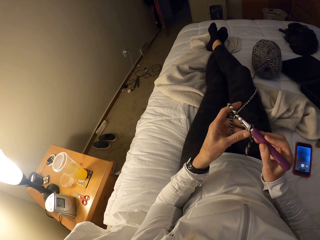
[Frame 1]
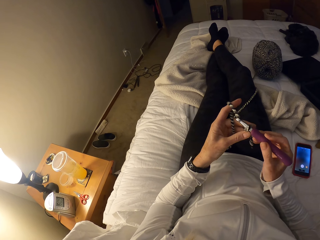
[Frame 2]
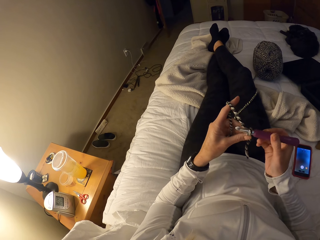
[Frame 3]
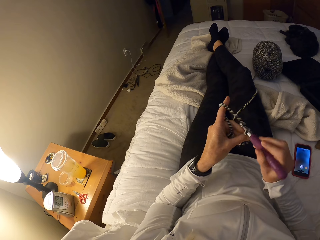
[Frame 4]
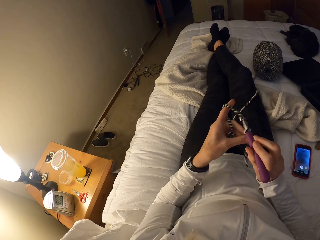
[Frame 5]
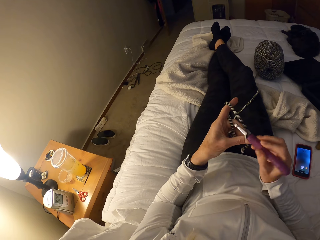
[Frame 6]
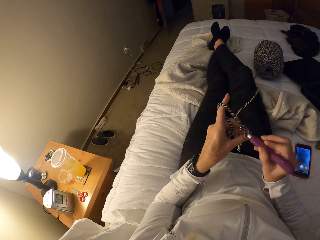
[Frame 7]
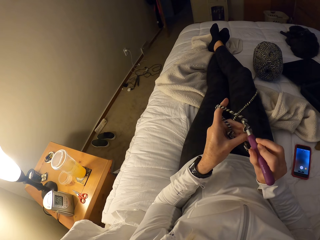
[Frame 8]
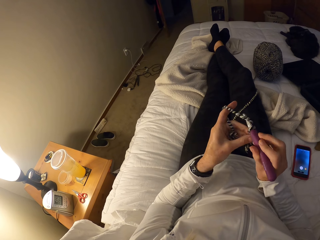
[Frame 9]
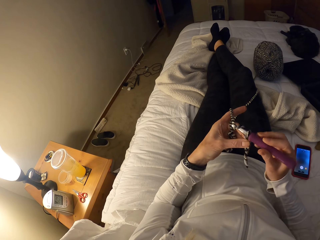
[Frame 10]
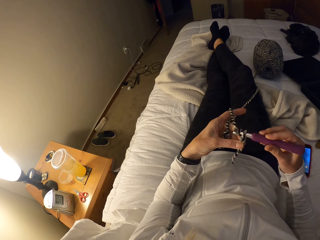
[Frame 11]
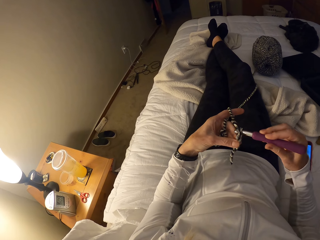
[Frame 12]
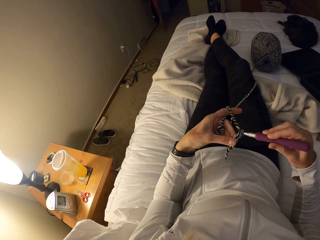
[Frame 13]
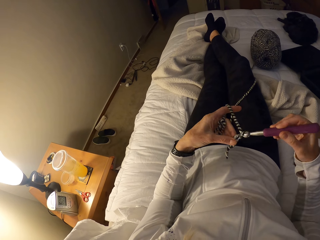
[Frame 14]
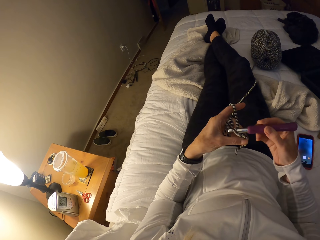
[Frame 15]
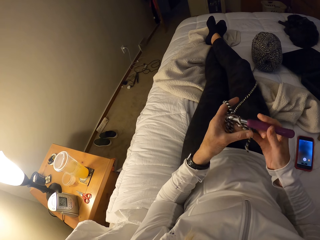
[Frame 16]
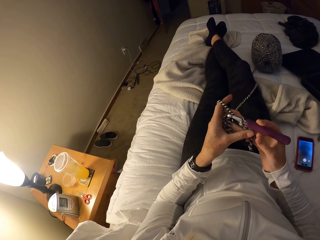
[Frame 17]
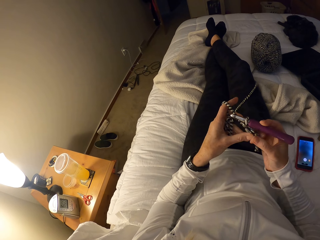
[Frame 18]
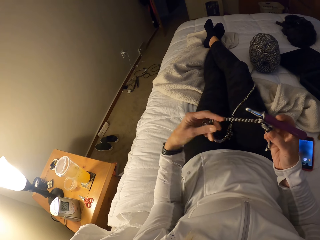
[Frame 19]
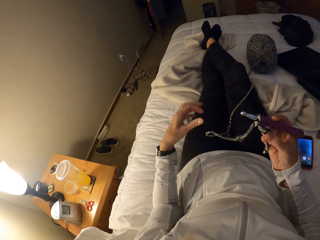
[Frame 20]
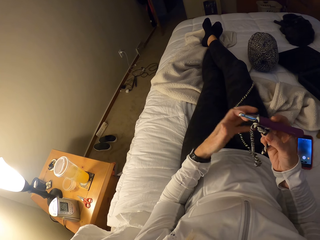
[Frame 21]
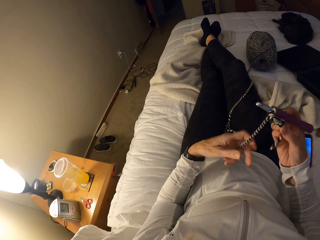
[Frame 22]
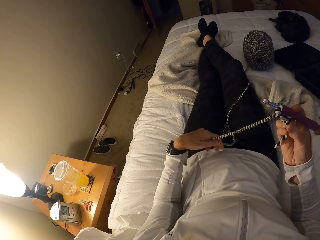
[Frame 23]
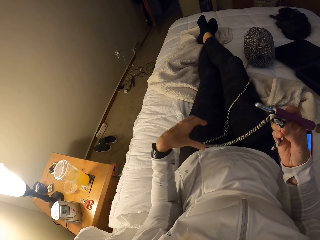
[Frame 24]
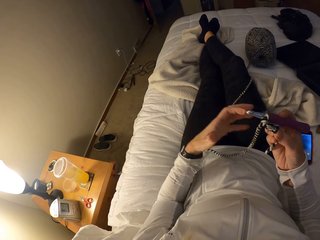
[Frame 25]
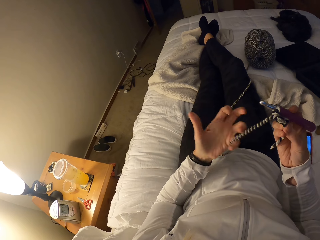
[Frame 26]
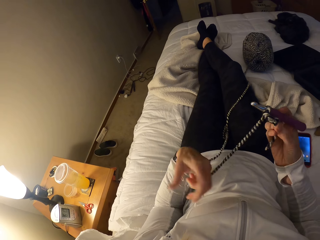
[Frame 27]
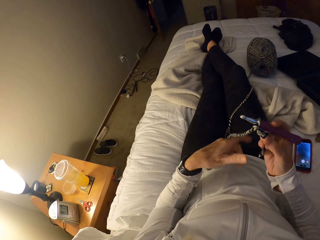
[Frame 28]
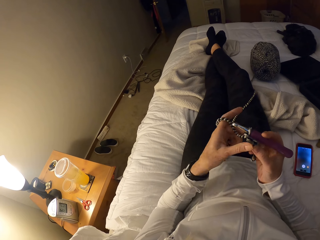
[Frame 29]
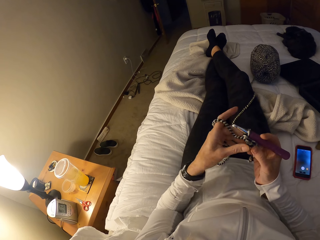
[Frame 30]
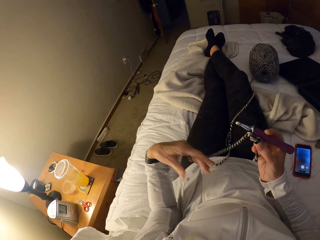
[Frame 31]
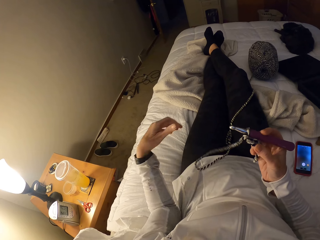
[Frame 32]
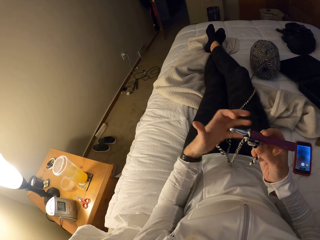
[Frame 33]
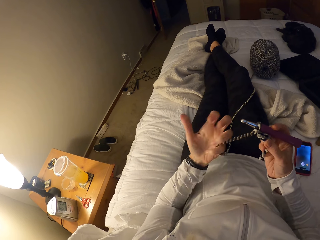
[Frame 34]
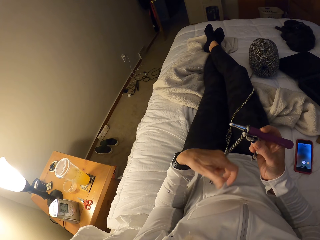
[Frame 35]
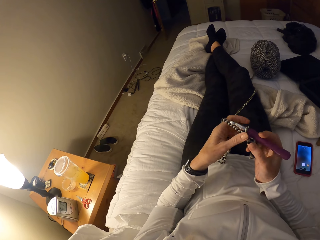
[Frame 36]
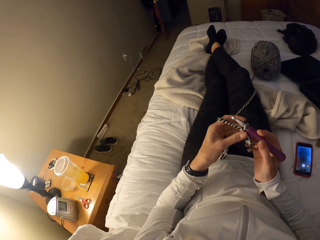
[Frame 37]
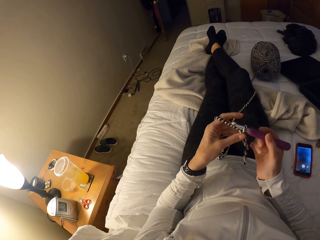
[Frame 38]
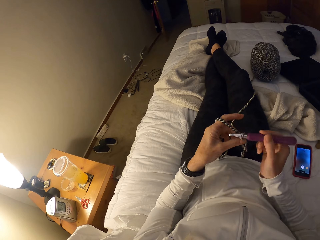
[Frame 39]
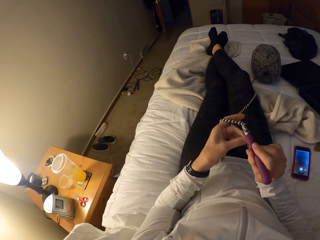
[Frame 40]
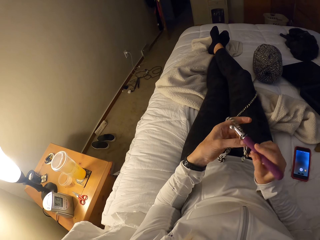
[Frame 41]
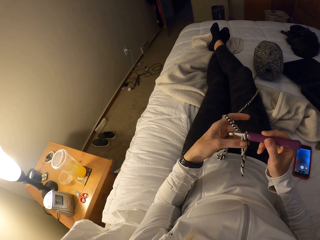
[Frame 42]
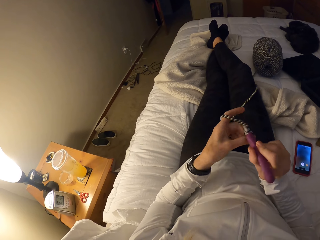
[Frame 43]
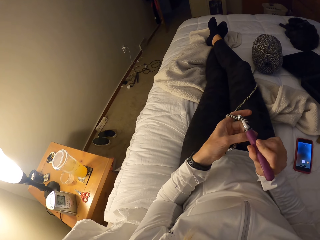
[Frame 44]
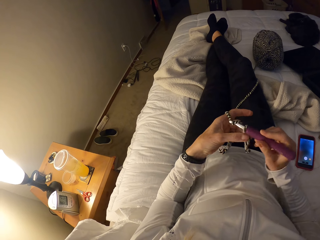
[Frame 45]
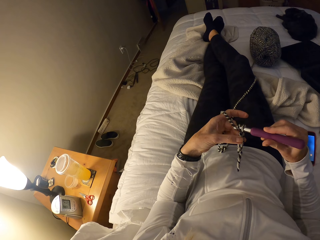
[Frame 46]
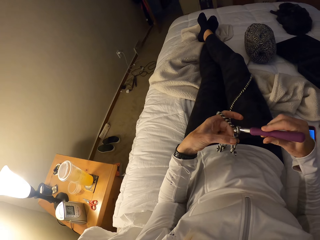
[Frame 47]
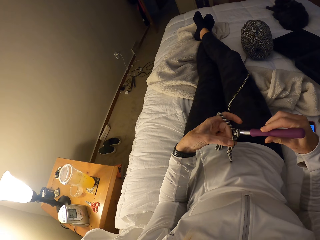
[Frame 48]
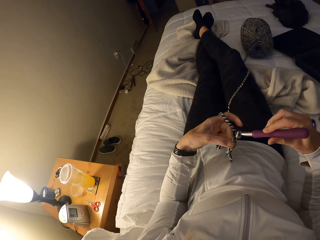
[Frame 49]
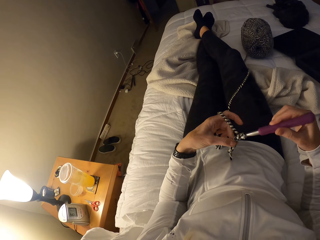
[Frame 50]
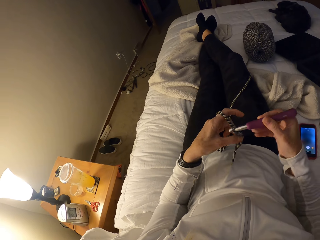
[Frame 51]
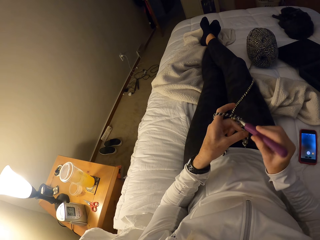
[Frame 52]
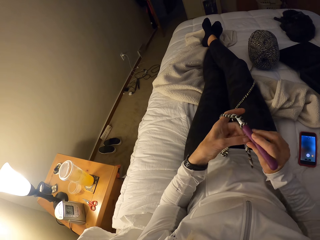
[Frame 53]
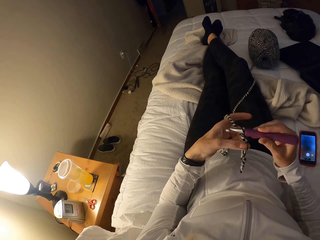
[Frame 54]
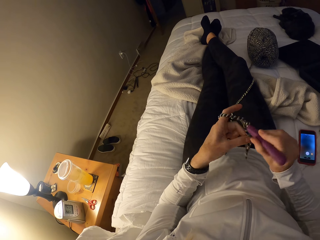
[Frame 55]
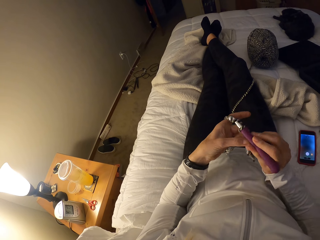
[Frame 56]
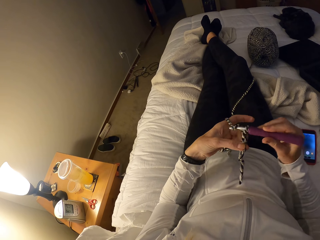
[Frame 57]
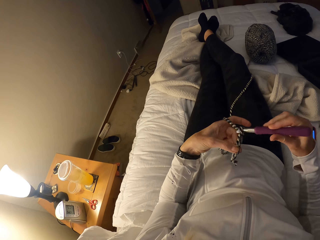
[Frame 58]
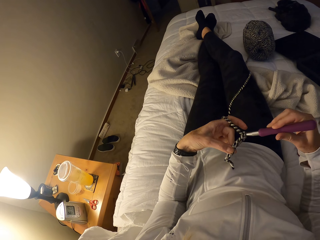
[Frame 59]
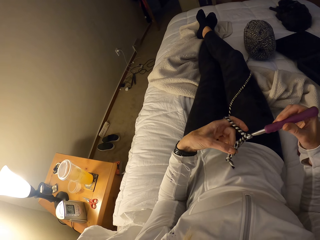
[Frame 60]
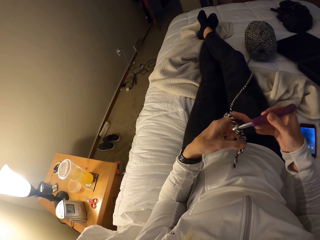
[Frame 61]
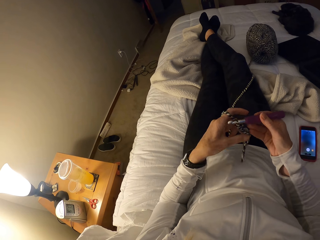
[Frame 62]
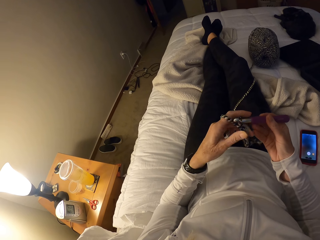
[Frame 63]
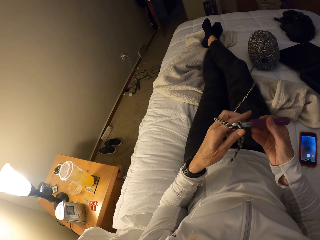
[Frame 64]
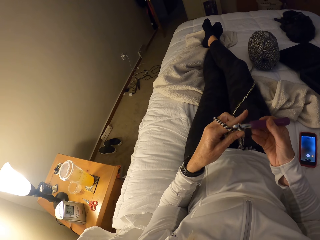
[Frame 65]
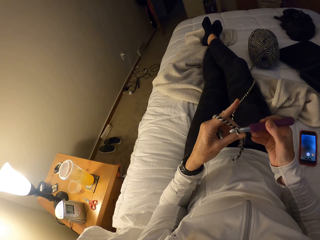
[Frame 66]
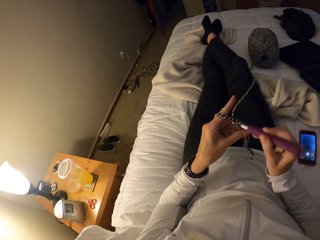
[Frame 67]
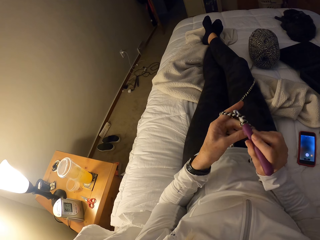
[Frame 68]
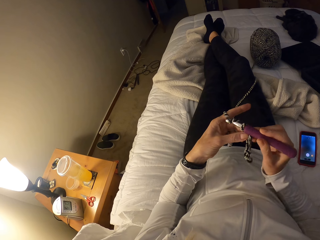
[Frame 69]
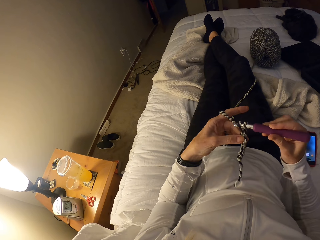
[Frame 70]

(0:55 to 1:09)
The camera wearer stretches the crochet thread with her left hand. She tries wrapping the yarn around her left fingers. She wraps the yarn around her left fingers. She resumes crocheting the yarn with the crochet hook.

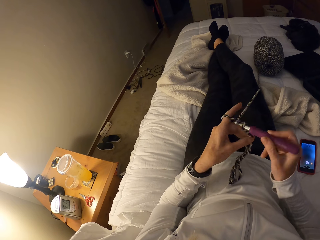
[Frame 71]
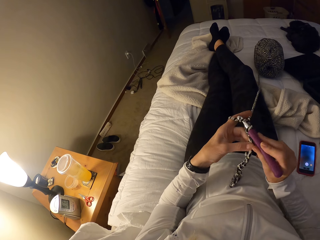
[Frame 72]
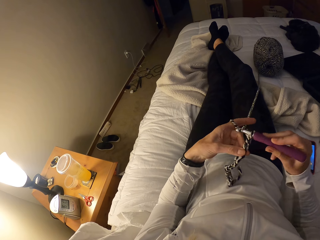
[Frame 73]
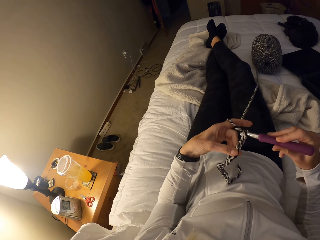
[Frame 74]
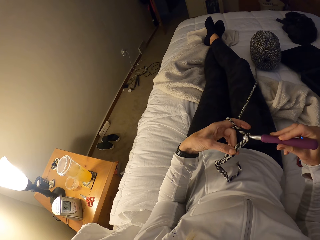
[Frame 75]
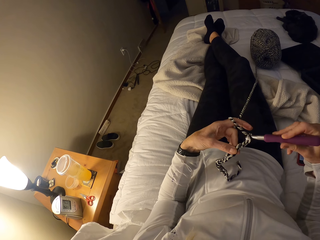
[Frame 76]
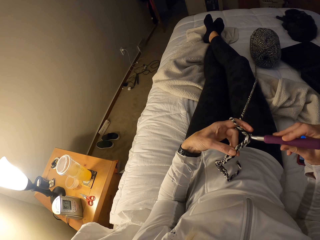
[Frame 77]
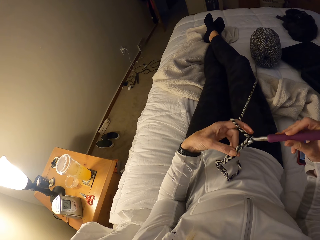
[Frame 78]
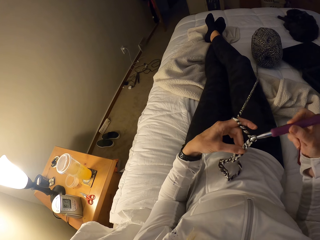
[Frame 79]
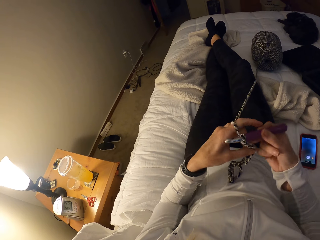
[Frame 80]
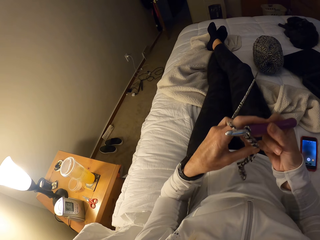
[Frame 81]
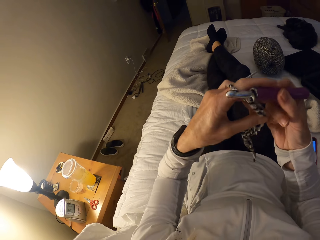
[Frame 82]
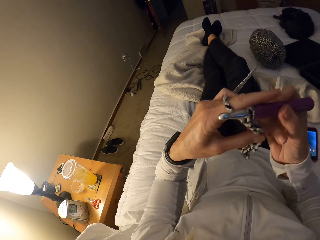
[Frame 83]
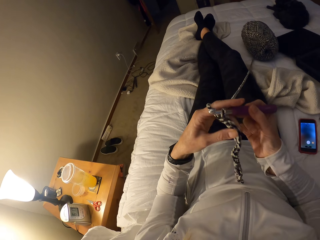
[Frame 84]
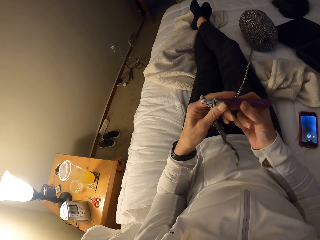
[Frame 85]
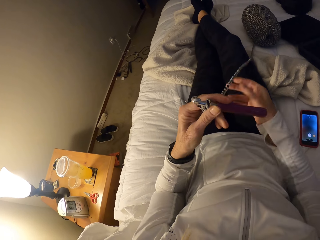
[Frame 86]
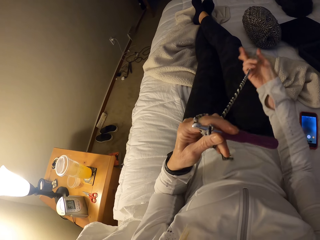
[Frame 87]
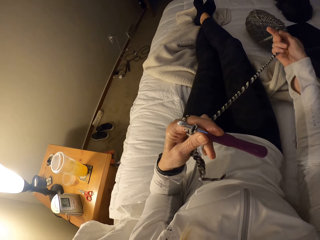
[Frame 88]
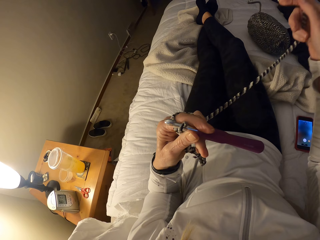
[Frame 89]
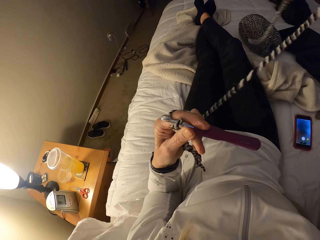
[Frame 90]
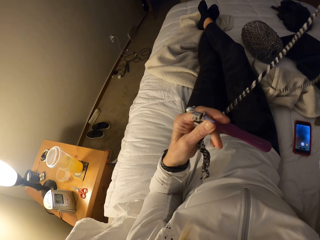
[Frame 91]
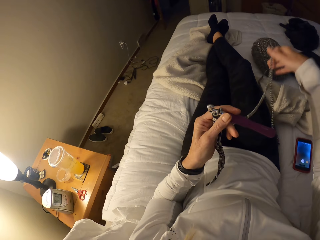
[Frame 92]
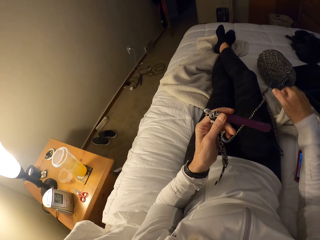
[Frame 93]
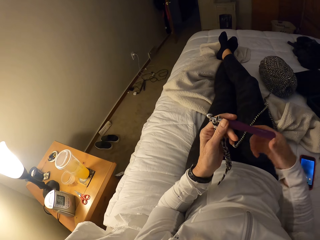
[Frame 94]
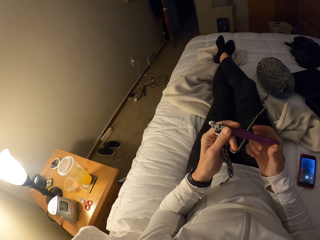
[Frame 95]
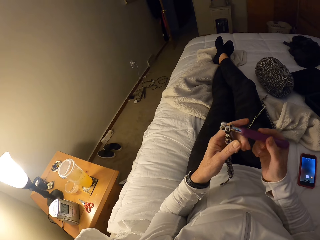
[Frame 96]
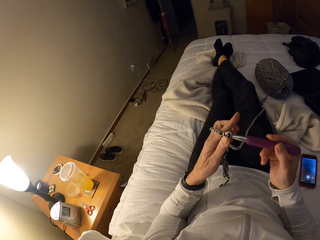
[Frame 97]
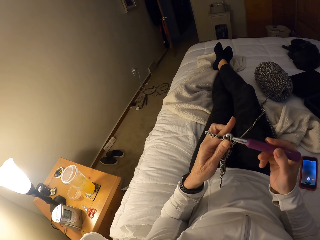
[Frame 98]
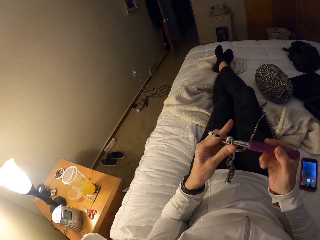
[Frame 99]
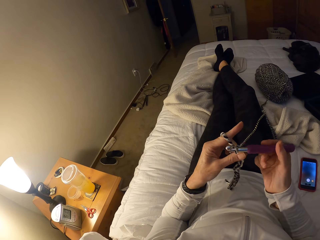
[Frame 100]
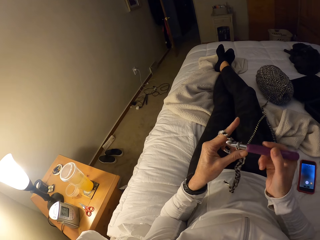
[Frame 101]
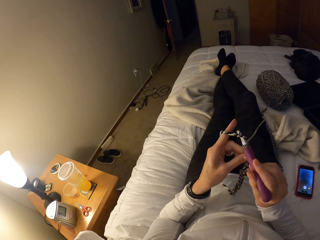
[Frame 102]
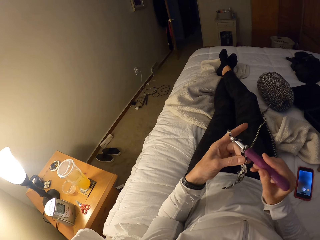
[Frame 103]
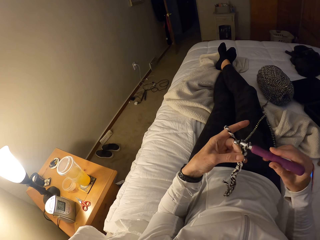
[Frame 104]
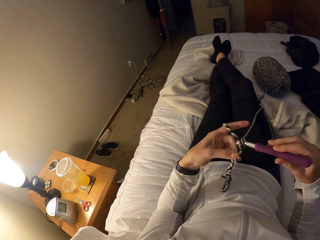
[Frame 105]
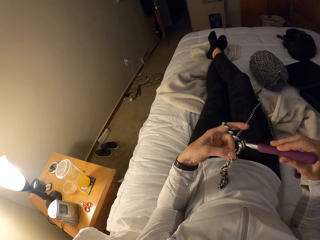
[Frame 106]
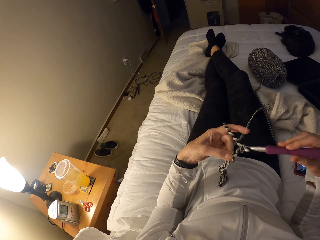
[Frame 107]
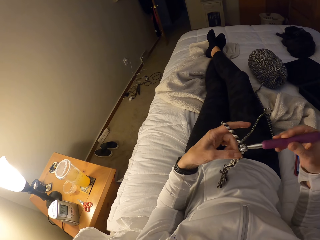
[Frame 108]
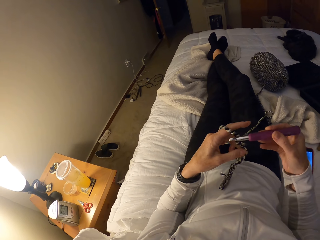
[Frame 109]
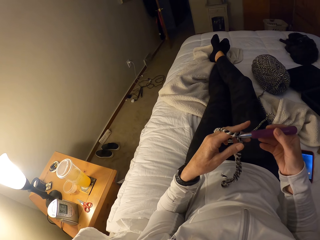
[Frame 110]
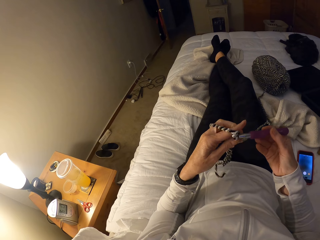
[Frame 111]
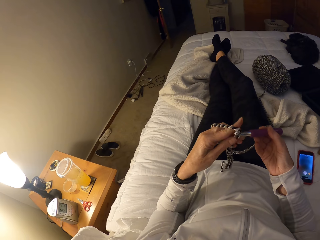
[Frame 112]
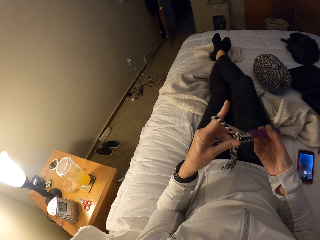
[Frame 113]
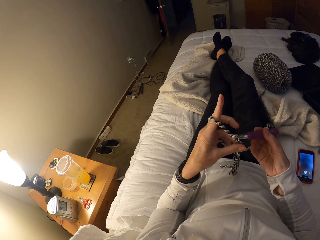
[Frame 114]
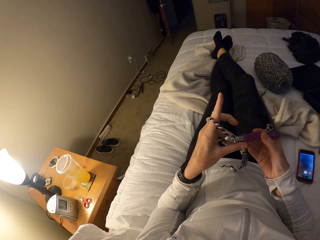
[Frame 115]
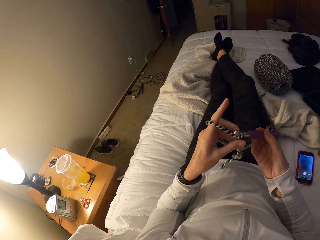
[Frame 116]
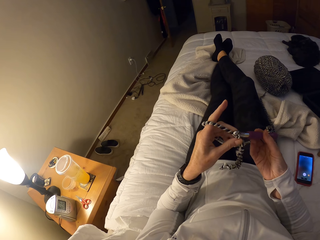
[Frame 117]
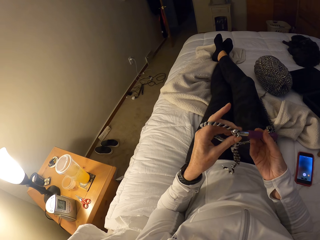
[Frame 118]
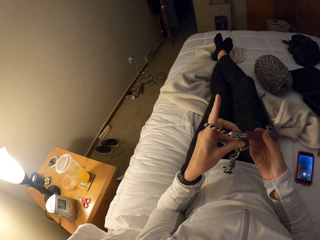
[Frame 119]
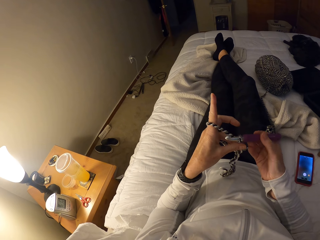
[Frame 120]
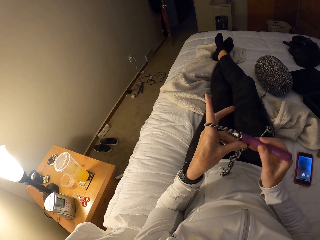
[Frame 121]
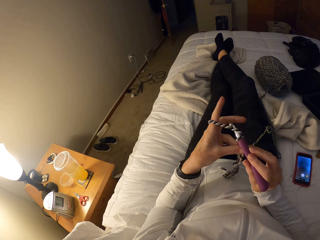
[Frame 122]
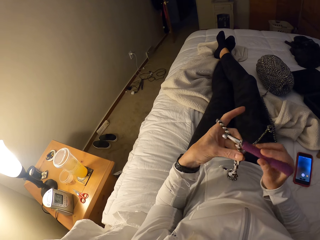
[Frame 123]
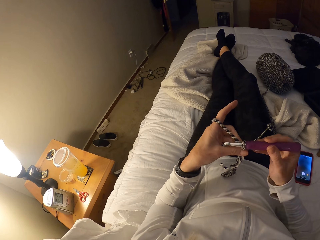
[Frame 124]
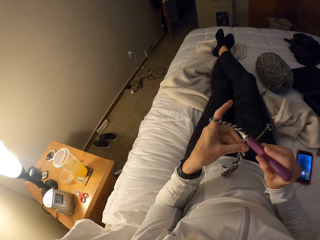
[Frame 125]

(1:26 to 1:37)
The camera wearer raises the crochet together with the crochet hook. She shifts the crochet hook from her right to her left hand. She pulls the yarn with her right hand. She passes the crochet hook to her right hand. She resumes crocheting the yarn with the crochet hook.
